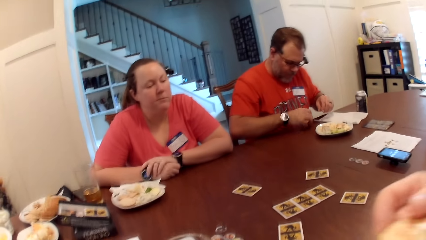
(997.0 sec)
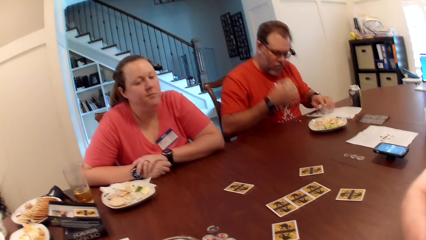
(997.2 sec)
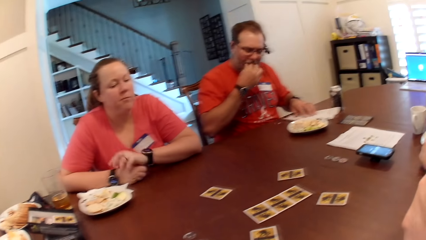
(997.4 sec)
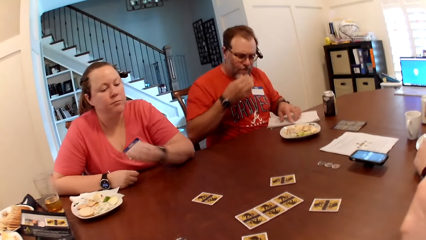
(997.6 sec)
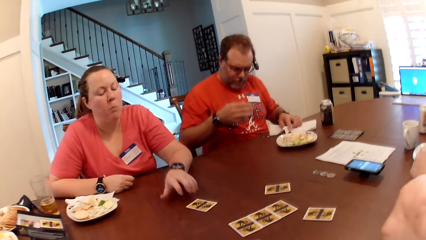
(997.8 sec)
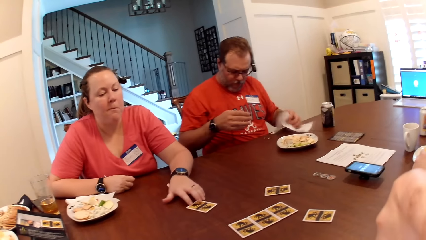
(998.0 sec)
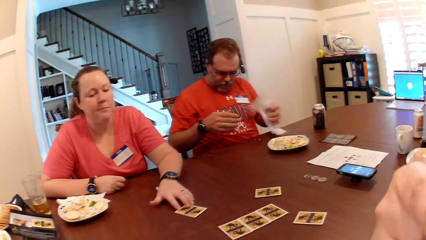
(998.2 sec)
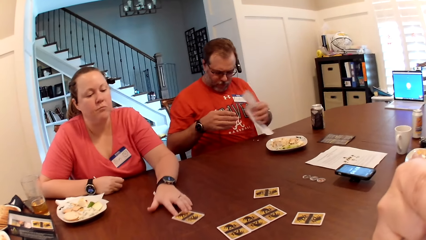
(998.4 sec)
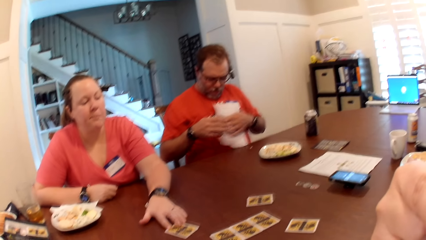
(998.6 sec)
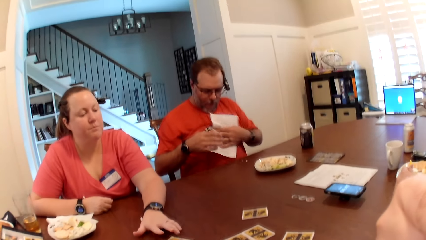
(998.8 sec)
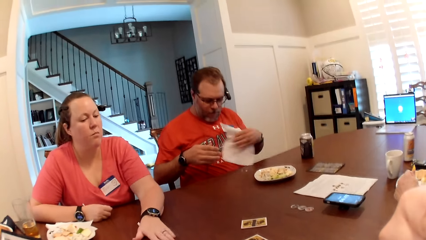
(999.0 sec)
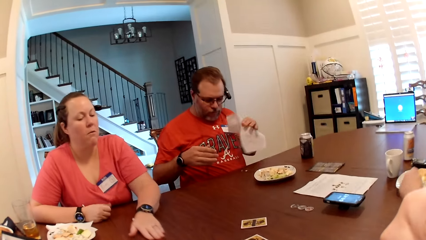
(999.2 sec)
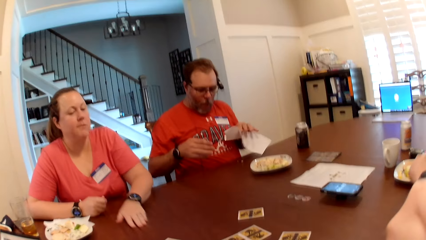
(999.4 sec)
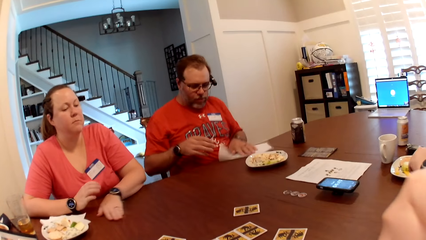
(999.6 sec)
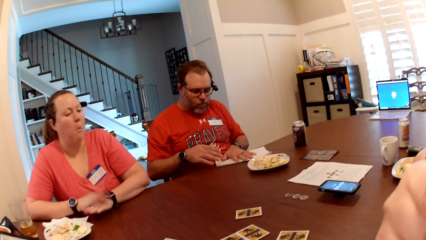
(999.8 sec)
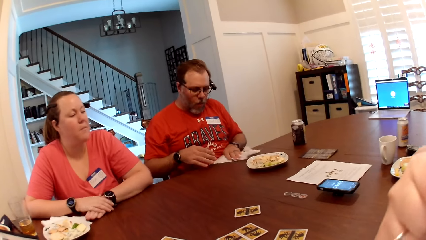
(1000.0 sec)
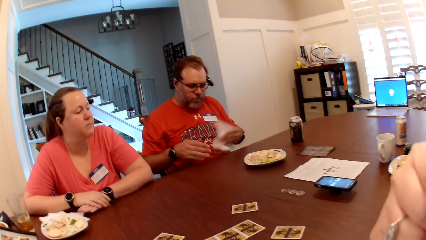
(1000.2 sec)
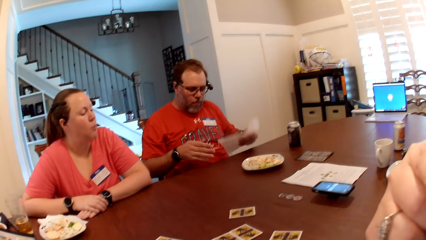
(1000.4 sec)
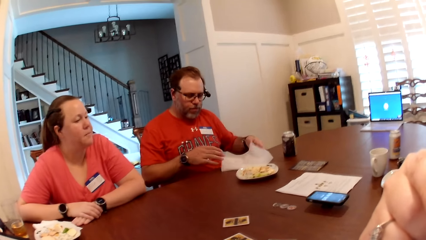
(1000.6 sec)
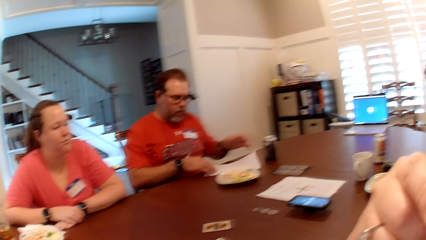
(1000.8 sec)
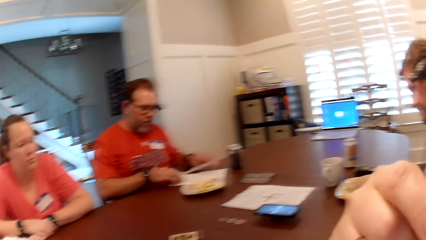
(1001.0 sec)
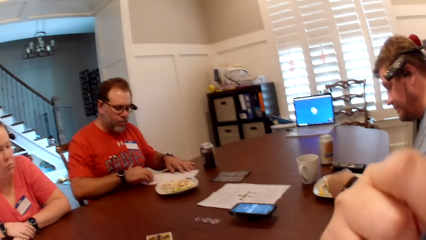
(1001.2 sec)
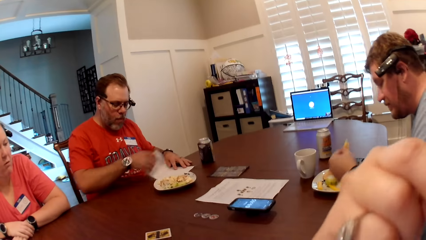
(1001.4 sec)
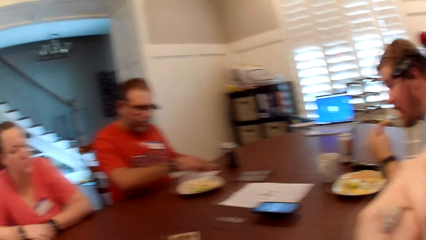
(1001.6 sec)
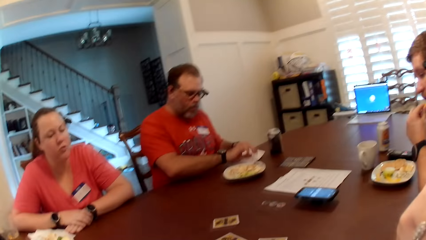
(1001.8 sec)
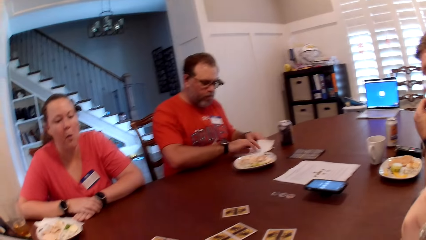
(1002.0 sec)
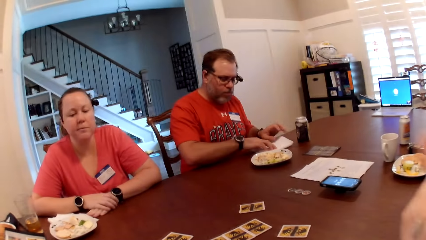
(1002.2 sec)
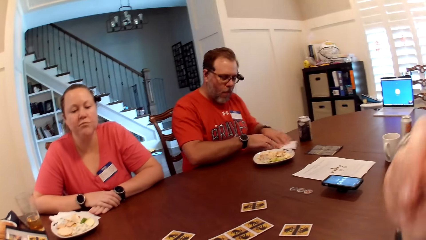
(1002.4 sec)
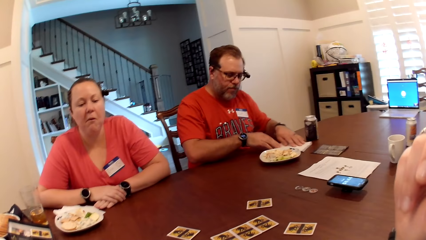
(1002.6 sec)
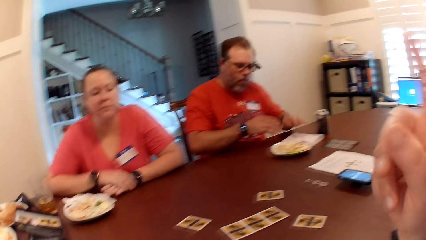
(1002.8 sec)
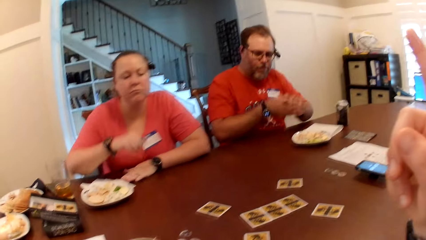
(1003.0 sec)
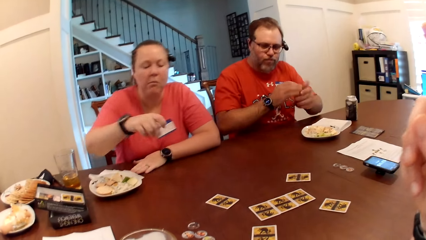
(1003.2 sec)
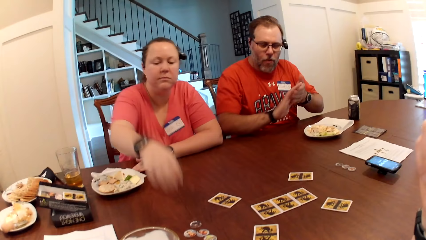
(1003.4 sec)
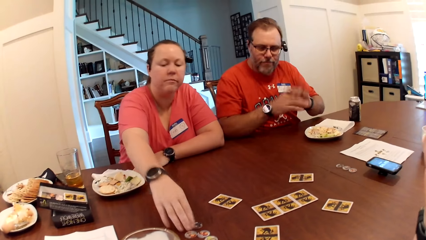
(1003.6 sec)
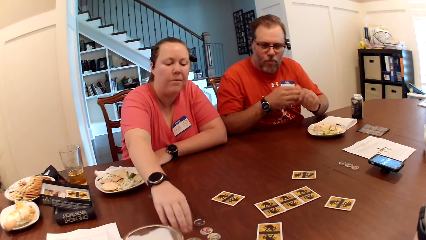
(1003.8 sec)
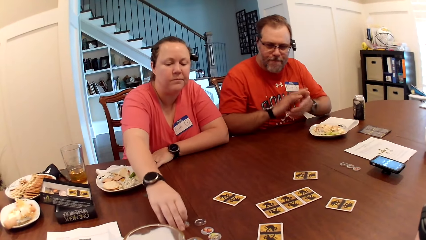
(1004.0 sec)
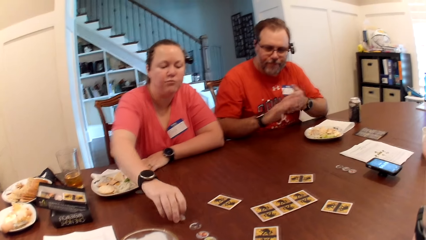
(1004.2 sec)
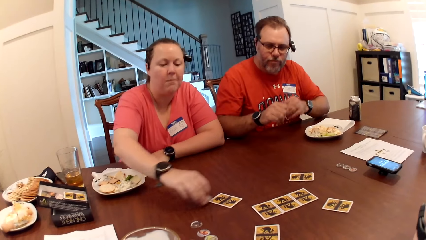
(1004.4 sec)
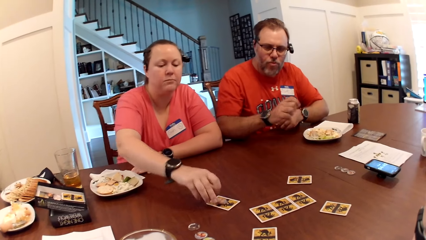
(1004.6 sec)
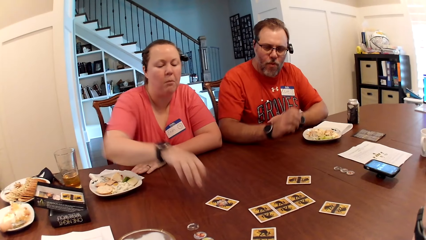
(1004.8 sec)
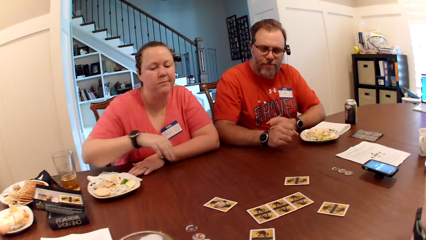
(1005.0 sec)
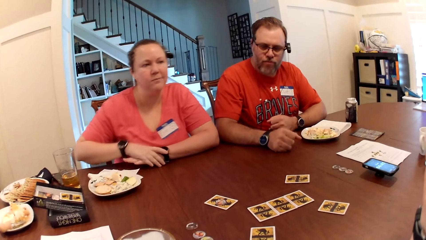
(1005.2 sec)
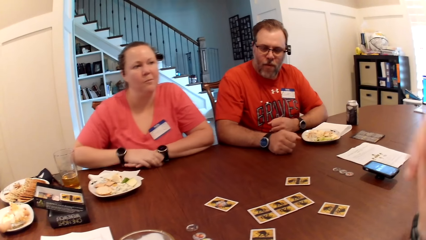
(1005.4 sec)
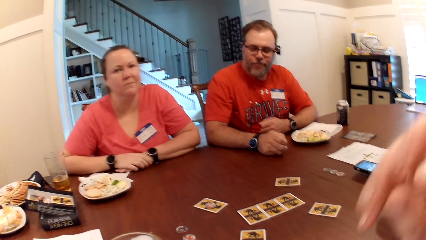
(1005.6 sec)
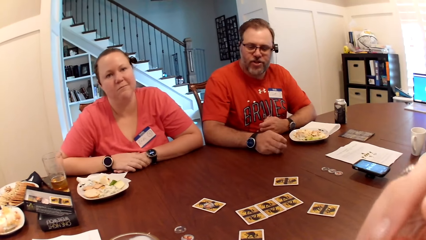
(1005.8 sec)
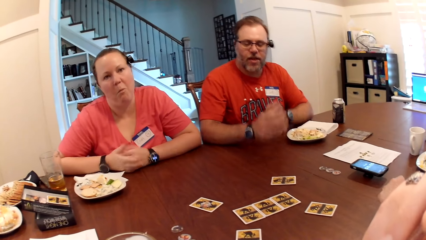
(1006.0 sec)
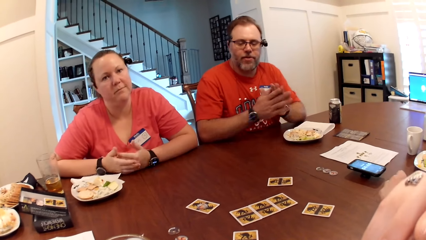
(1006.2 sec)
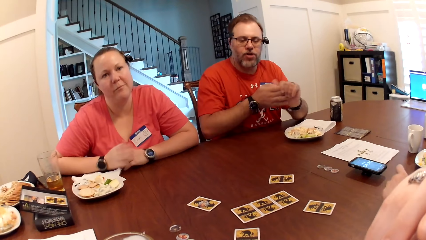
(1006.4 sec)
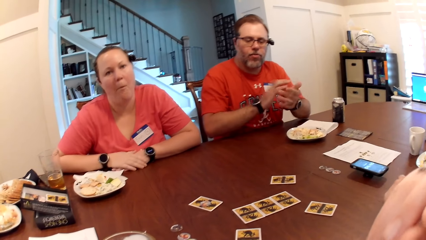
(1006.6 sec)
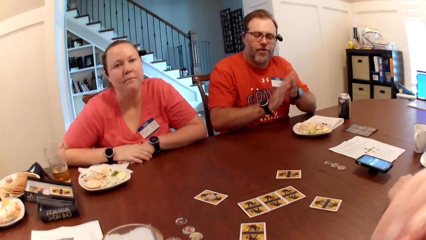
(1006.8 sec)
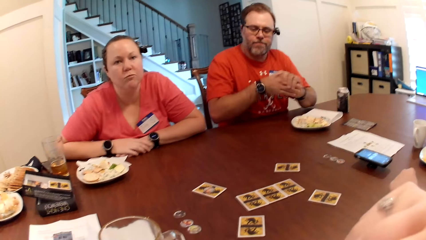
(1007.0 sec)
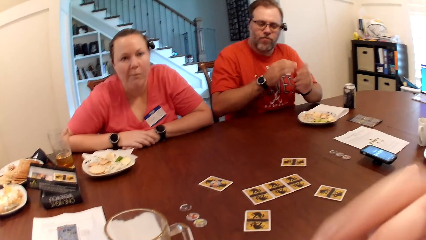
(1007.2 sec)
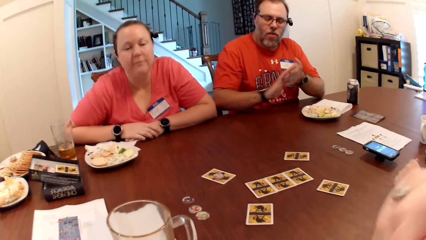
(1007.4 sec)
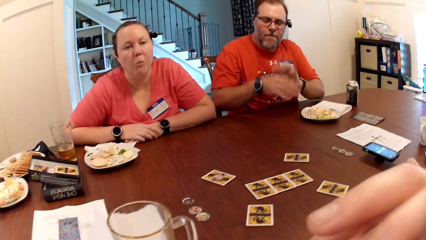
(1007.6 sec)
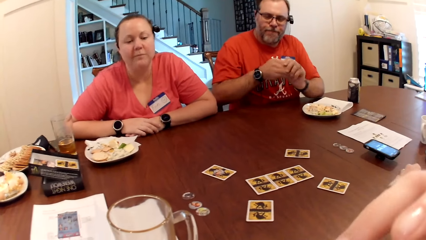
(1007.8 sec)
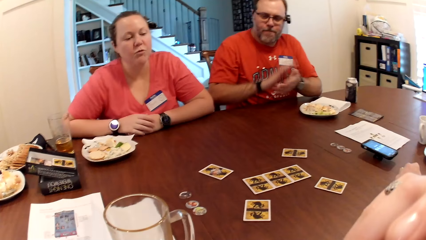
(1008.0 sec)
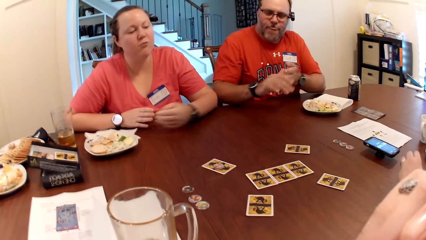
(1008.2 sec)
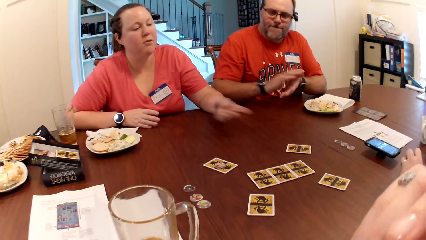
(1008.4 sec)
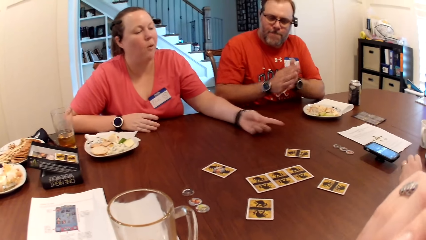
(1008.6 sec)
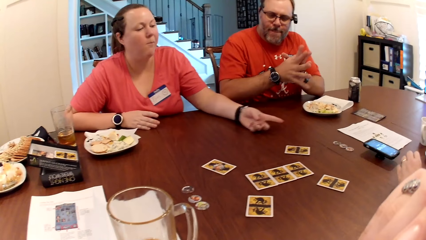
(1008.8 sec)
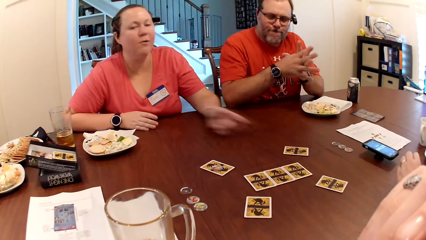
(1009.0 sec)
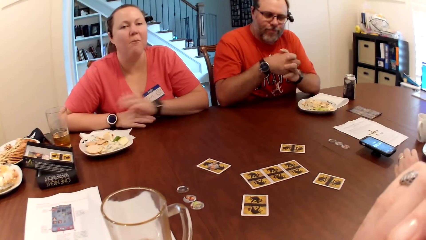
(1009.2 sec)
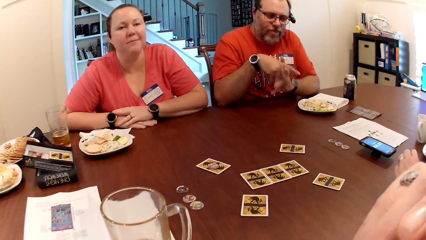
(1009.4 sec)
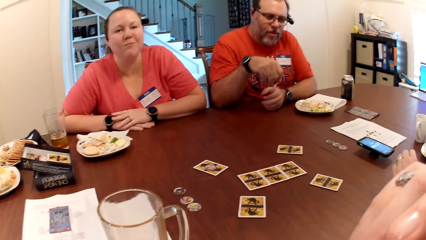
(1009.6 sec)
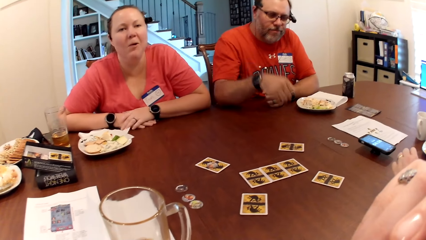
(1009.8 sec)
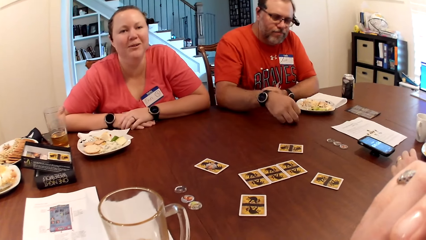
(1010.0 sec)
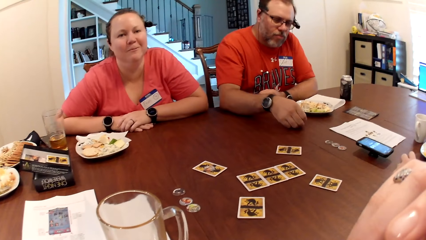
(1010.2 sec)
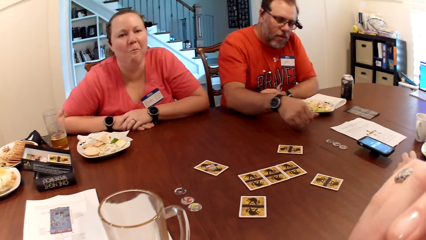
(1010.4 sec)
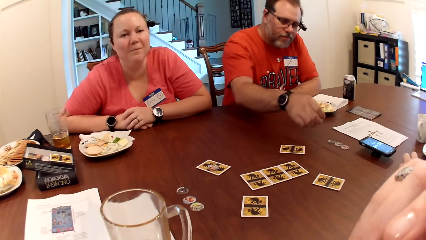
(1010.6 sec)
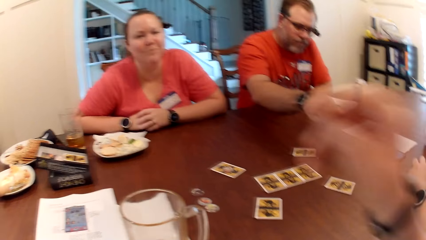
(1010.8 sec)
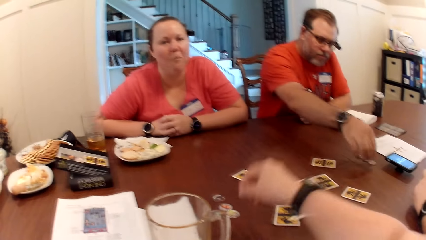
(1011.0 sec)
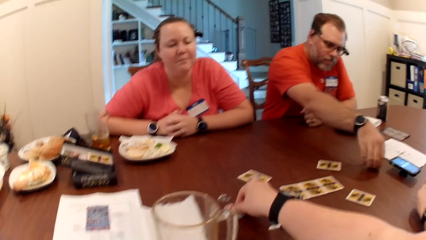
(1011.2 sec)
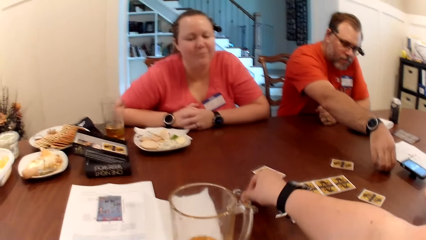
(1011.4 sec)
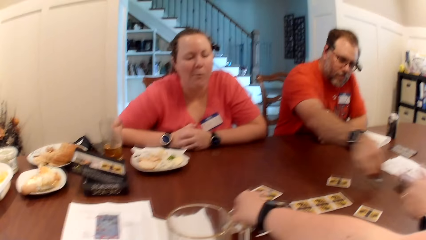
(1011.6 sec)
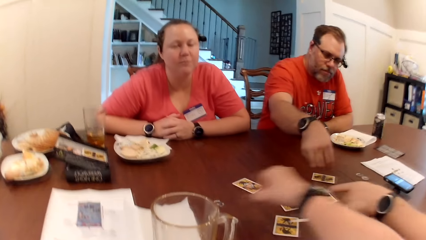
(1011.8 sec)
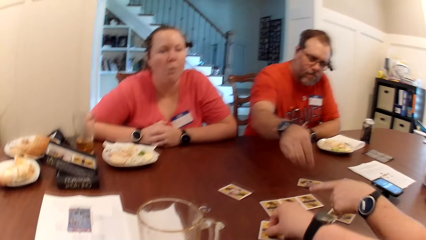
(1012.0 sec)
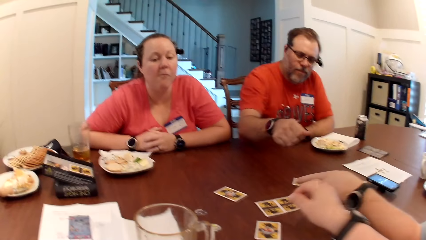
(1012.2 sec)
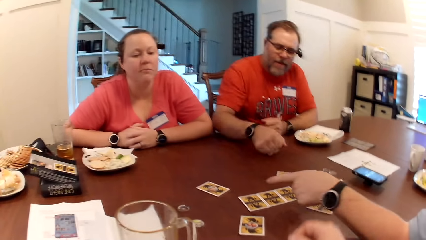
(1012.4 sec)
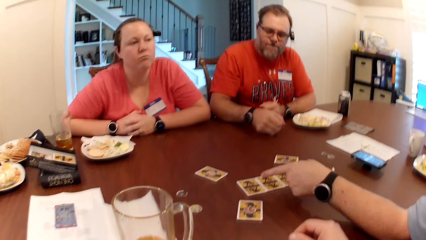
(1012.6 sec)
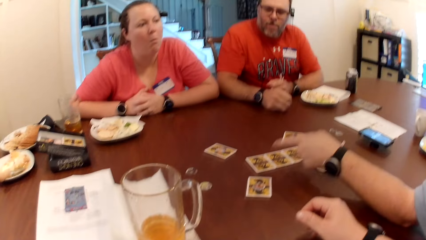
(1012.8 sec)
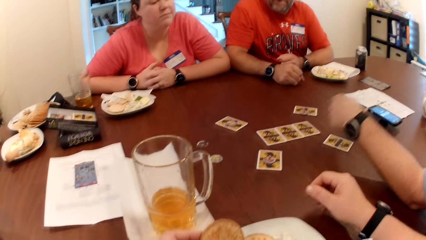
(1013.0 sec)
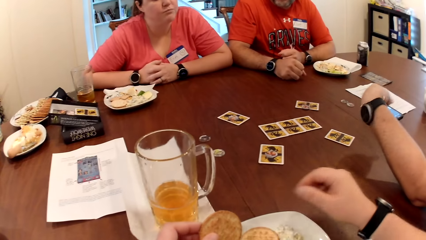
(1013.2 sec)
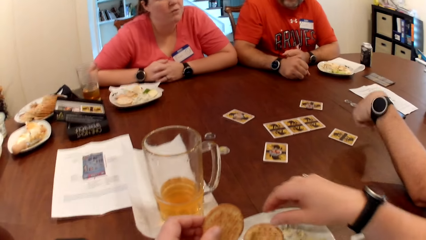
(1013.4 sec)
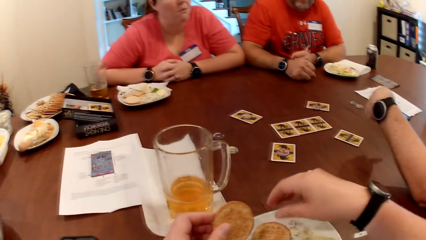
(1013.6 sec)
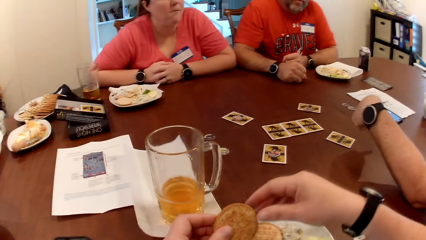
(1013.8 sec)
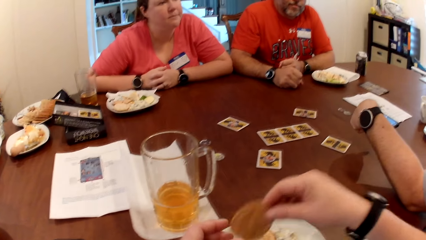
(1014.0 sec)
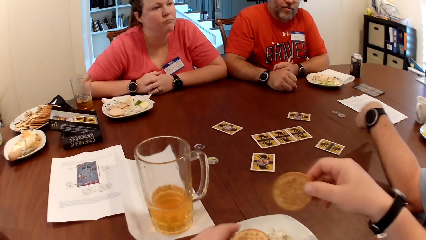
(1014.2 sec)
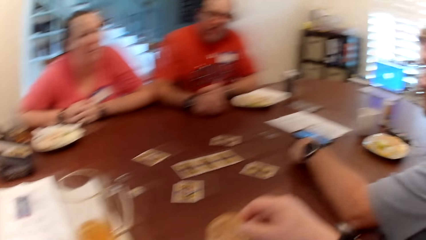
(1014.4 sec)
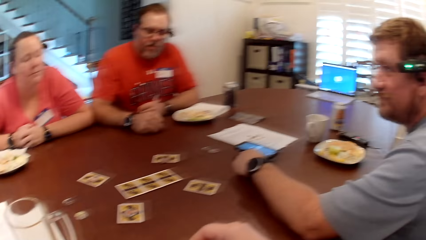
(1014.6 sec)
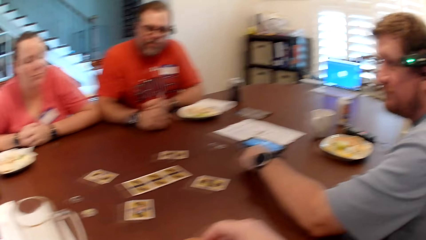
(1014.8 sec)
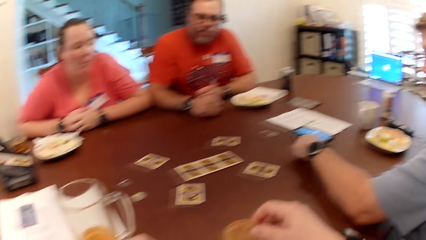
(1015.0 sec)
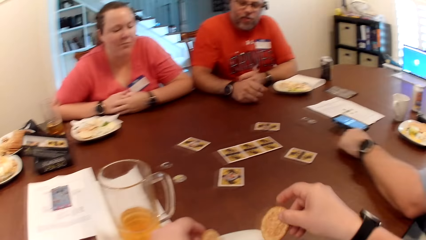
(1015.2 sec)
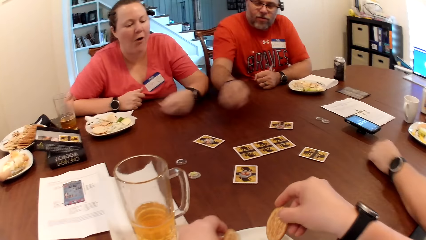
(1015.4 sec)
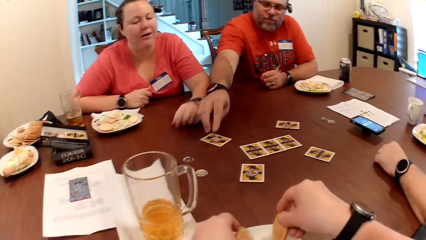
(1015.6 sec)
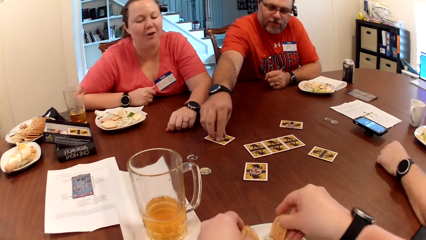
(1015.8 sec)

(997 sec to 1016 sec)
The man picks popcorn from the table with his right hand, puts the popcorn in his mouth with his right hand, and picks the paper from the table with his left hand. The woman drags a card on the table and adjusts the card on the table with her left hand. The man cleans his cloth with the paper in his left hand. The camera wearer looks around. The man cleans the table with the paper in his left hand. The man adjusts the paper on the table with his hands. Another man picks veggies from the plate on the table into his mouth with his left hand. The woman picks a chip from the table with her right hand. The woman moves the round card on the table. The woman places the chip on a card with her right hand. The woman talks to the camera wearer. The first man picks a chip from the table with his right hand. The camera wearer picks a chip from the table with her right hand. The other man talks to the first man. The first man places the chip on a card on the table with his right hand. The camera wearer places the chip on a card with her right hand. She holds cookies.
